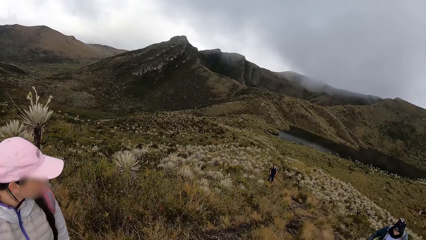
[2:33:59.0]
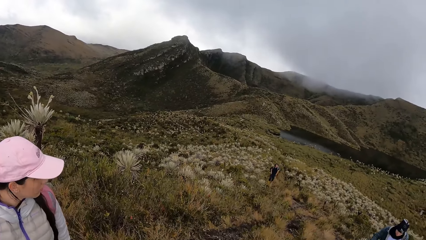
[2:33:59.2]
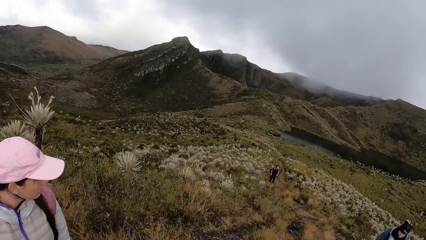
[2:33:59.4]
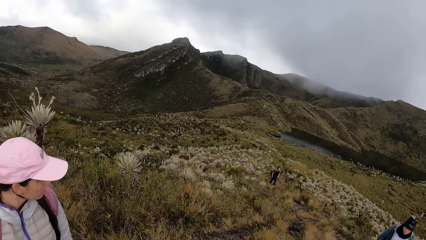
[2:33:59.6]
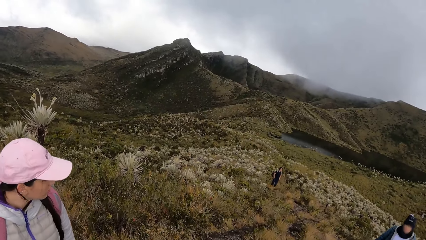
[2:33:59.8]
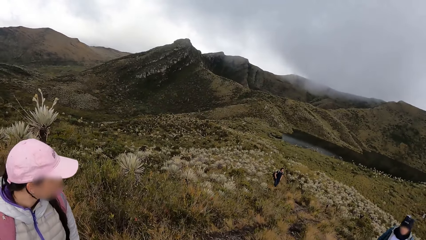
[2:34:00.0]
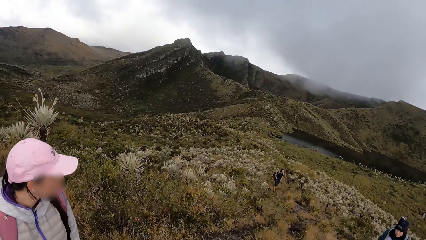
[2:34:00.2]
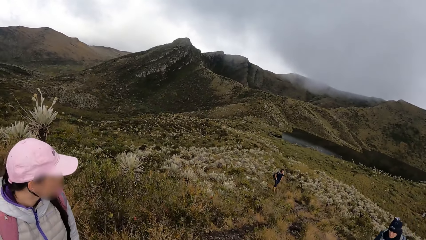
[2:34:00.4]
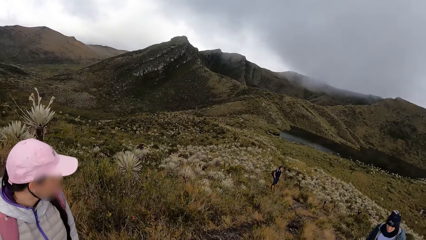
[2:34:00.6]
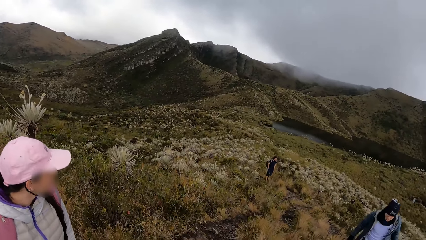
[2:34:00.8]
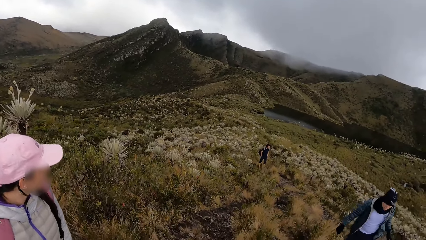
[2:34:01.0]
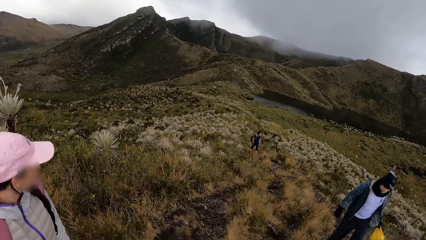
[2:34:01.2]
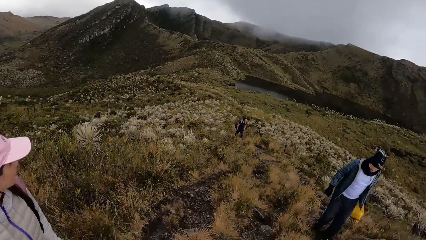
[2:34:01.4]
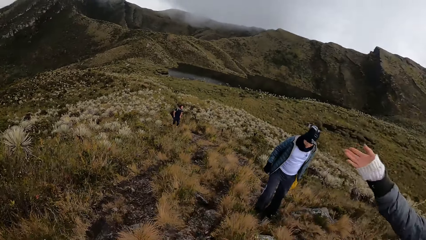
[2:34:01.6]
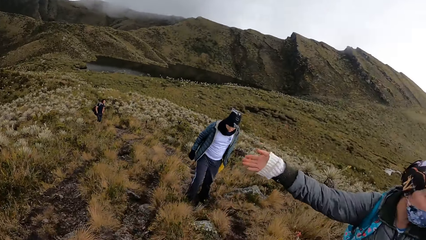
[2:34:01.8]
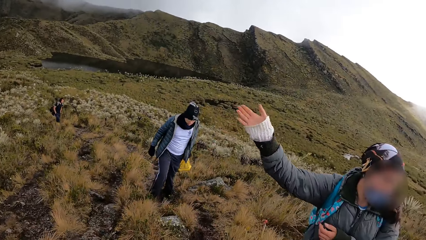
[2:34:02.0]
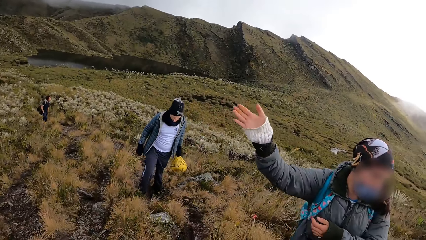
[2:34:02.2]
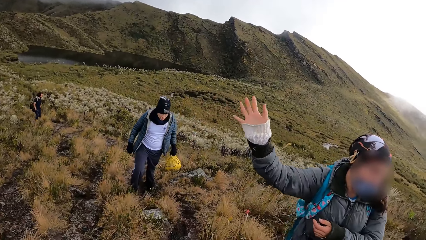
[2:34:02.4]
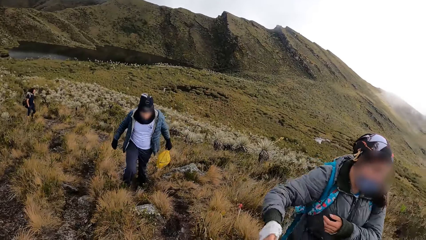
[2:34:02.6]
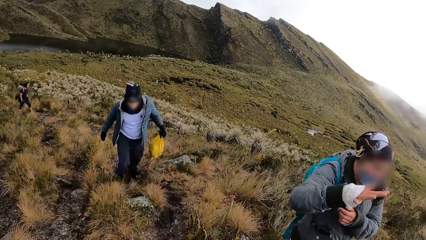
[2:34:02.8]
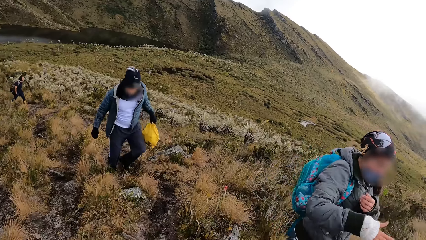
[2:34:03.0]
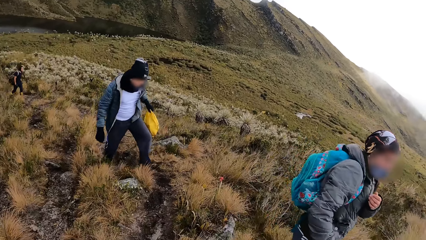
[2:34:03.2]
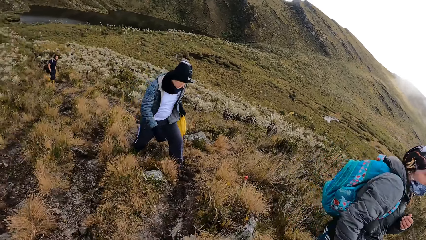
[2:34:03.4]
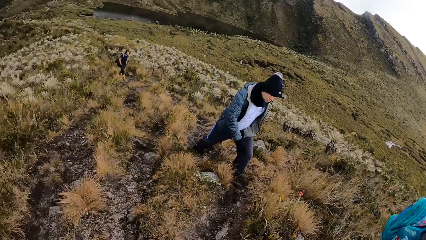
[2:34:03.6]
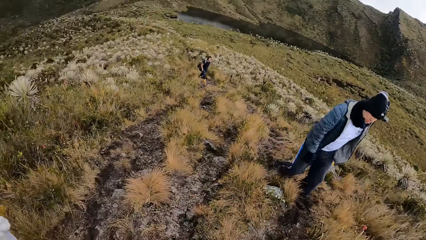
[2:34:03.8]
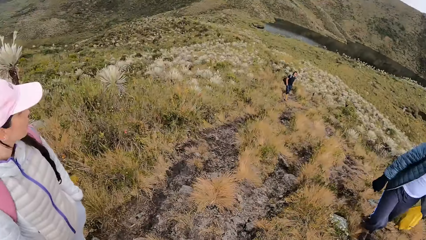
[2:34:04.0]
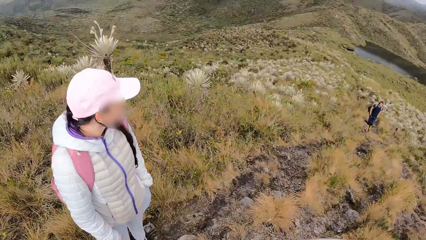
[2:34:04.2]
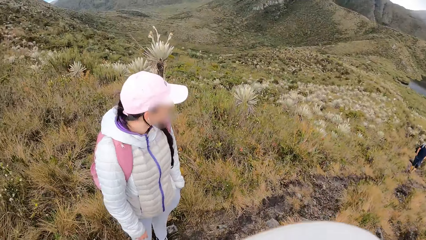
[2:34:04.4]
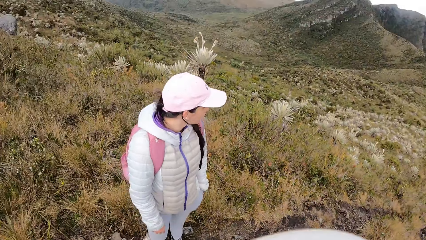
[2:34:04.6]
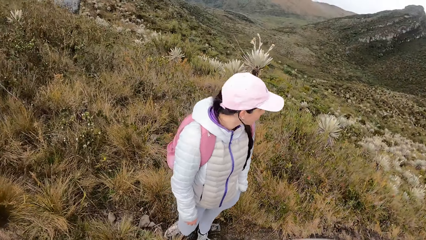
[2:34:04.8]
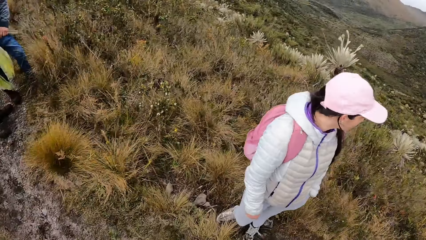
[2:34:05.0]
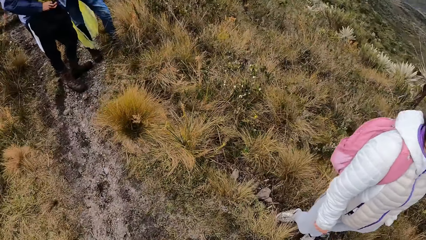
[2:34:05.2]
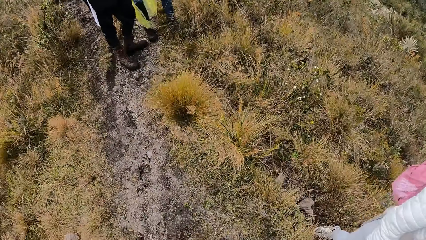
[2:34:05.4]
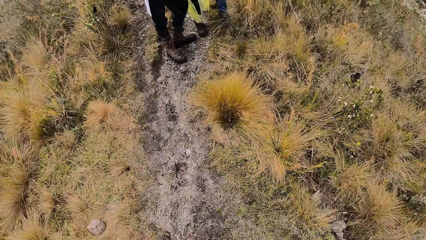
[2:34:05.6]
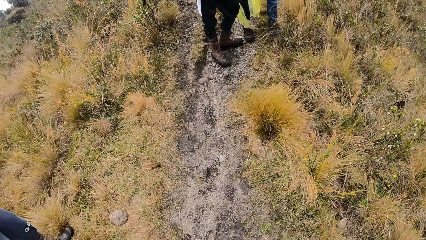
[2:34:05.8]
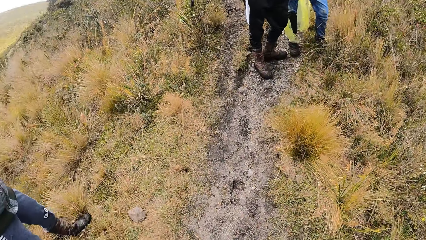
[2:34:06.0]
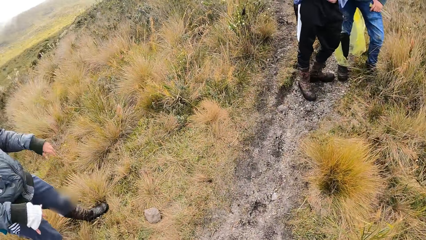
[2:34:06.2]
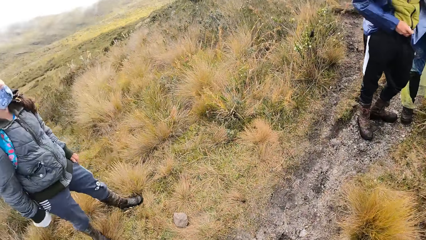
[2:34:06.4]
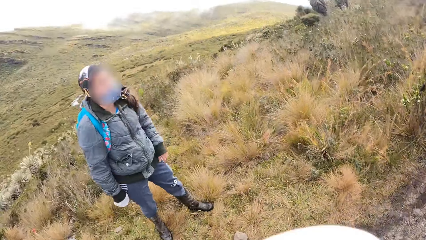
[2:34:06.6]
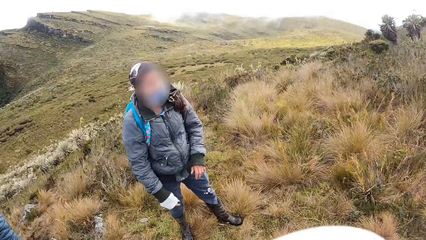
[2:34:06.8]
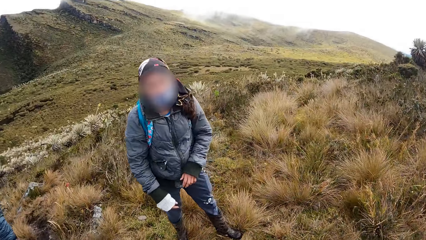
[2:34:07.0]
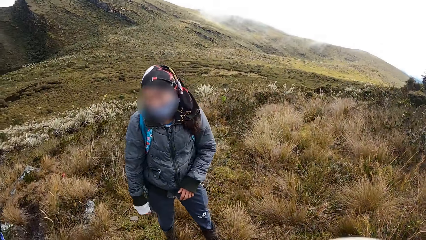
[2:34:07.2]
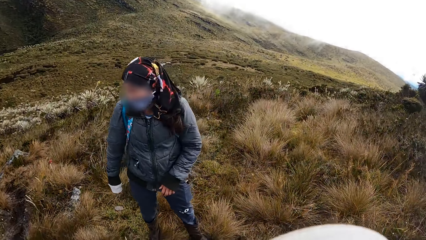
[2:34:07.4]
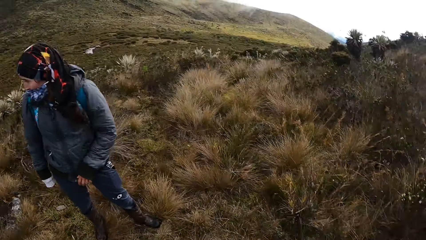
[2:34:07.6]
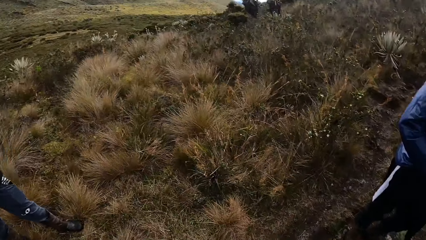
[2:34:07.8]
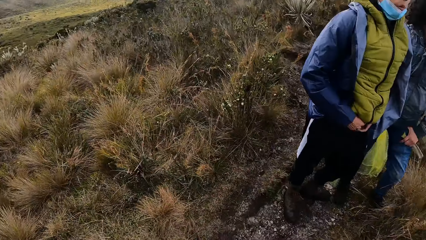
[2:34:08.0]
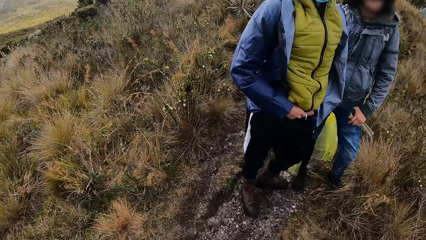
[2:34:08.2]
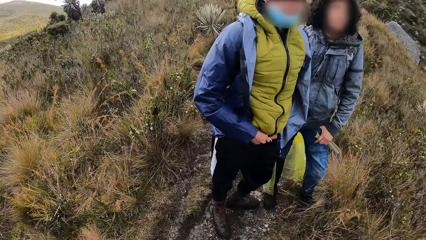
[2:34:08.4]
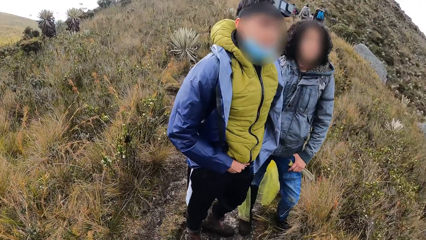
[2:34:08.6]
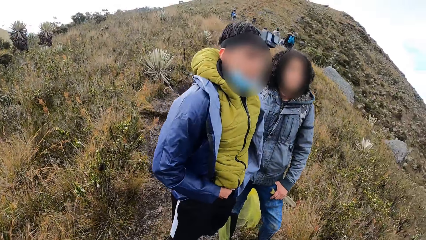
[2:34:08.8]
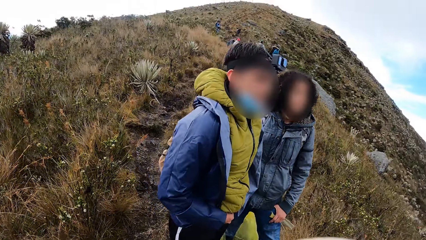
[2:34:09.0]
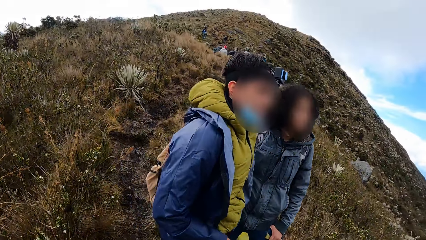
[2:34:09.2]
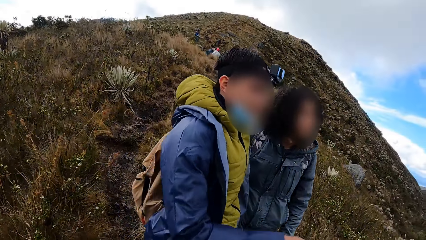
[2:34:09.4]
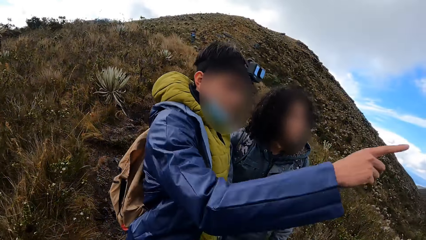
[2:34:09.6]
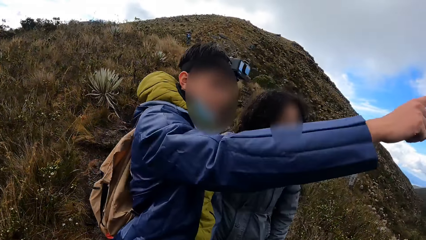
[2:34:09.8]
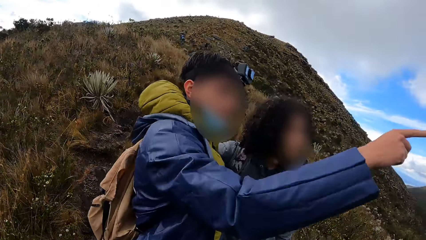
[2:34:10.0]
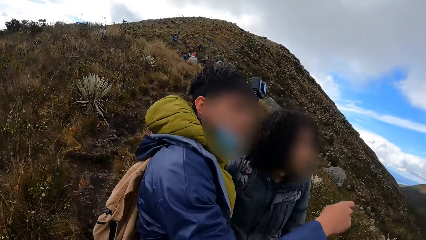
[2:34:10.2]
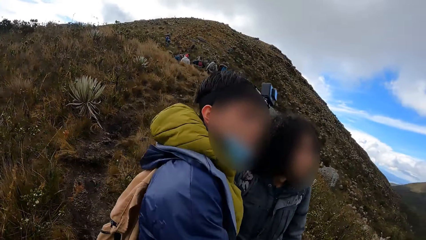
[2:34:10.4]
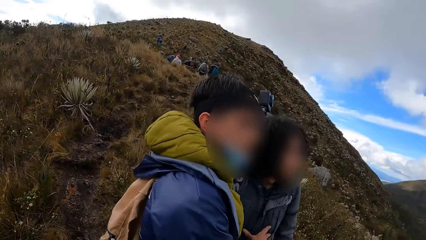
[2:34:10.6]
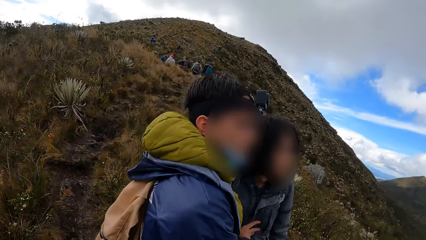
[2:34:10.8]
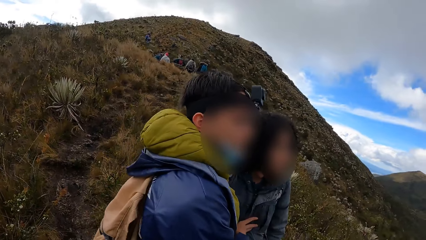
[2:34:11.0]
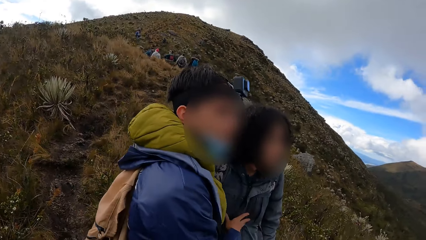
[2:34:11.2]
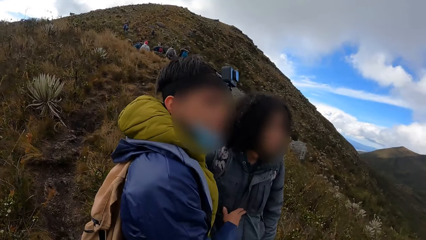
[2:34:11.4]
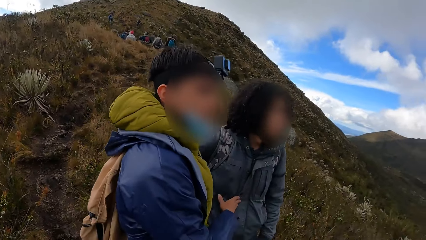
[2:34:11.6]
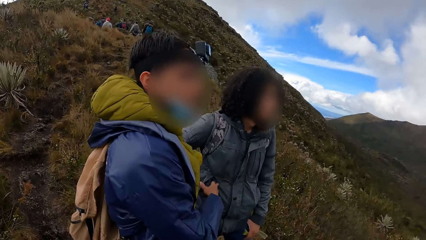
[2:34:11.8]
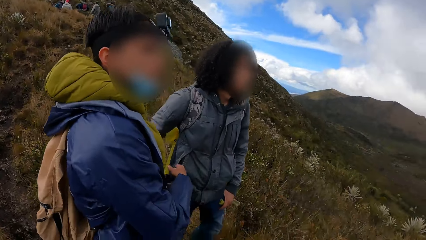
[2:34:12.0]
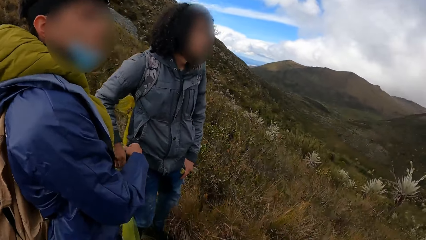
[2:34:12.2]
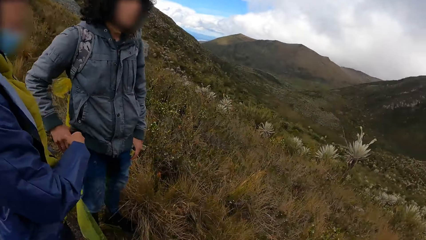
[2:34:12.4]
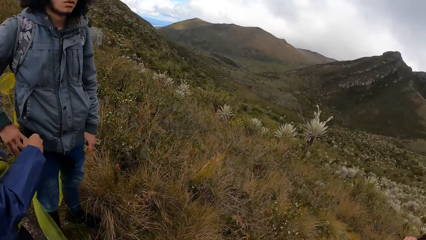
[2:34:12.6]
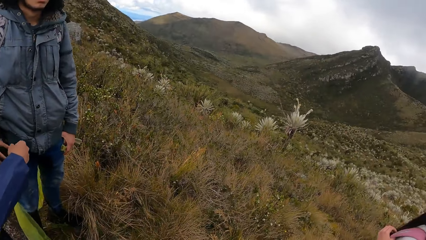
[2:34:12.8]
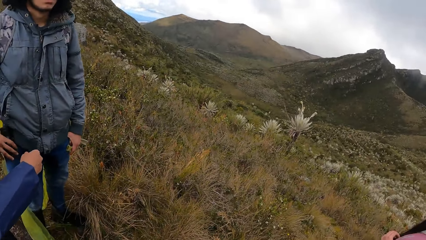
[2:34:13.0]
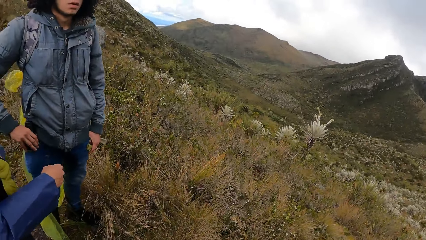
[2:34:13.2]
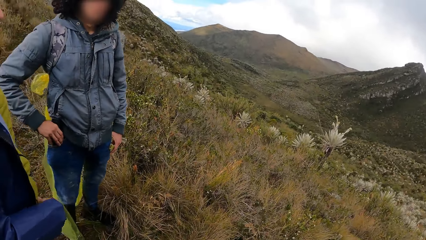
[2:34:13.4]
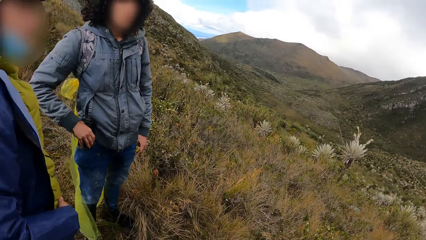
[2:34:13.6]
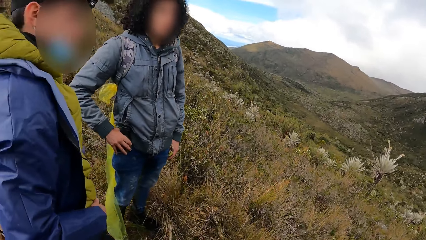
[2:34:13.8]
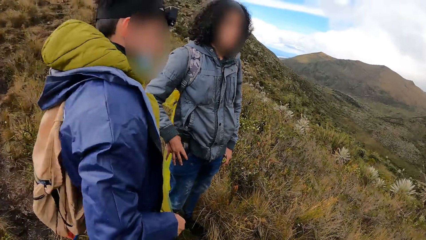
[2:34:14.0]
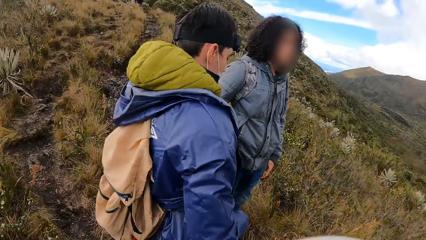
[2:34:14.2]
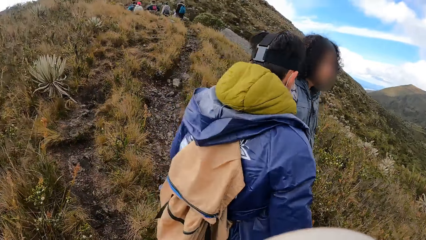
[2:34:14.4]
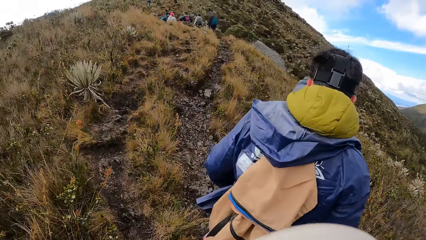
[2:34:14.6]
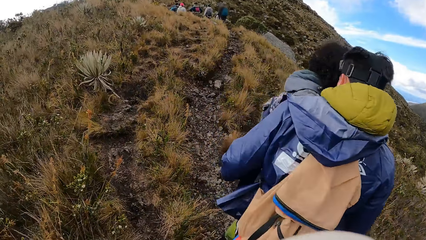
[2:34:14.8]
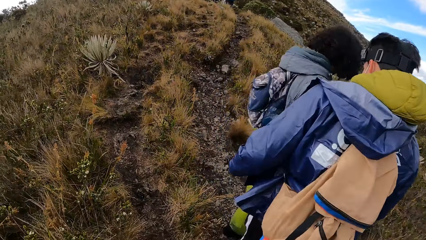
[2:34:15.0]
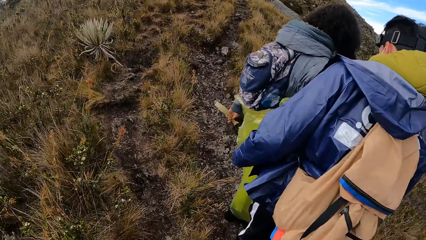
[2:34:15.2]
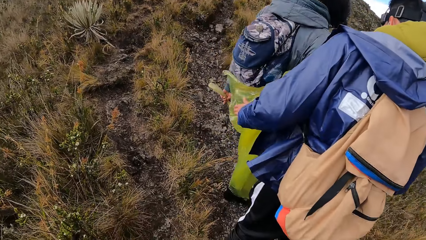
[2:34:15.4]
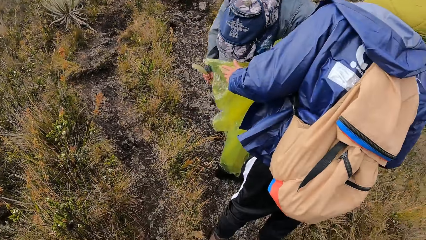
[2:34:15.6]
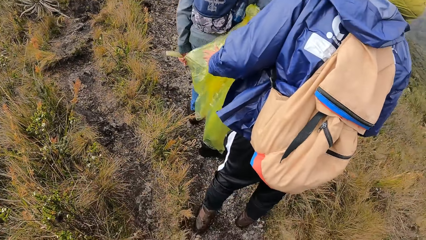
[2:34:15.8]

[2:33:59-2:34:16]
The camera wearer looks around.
